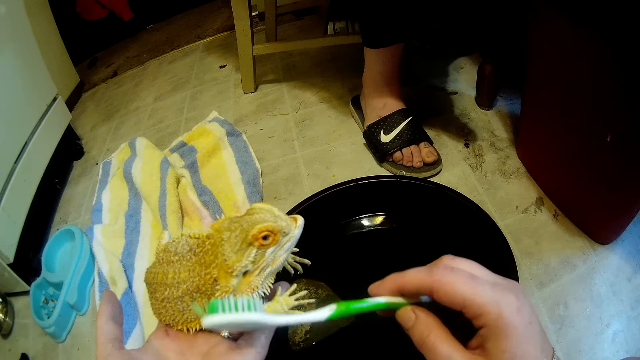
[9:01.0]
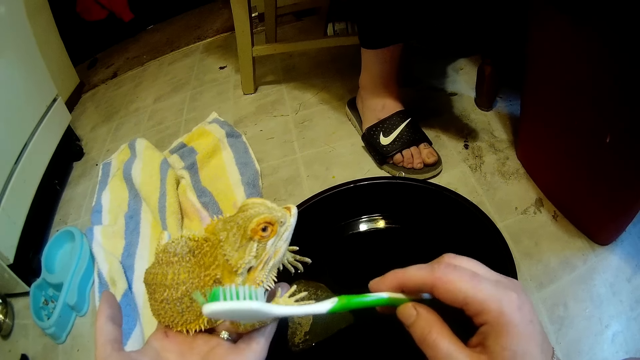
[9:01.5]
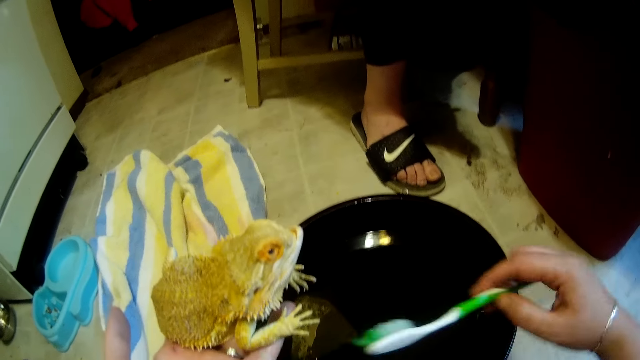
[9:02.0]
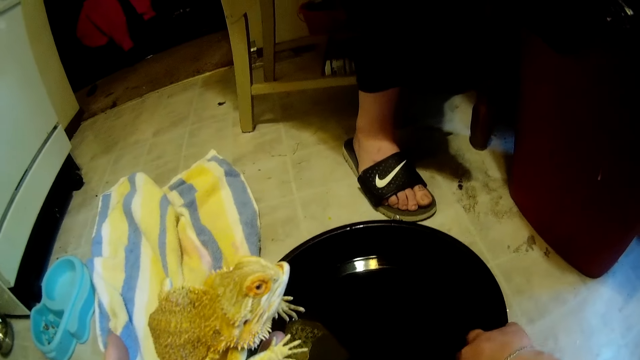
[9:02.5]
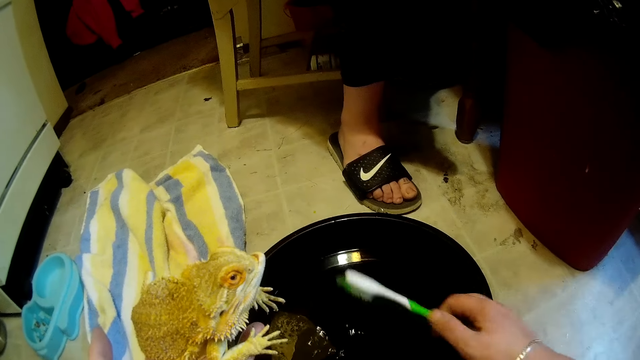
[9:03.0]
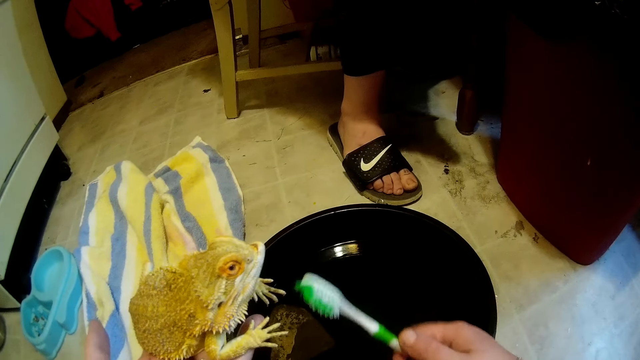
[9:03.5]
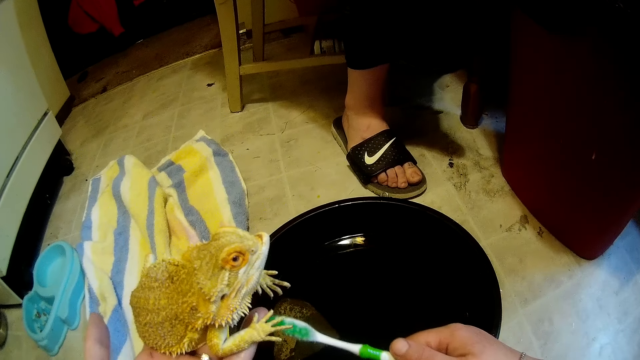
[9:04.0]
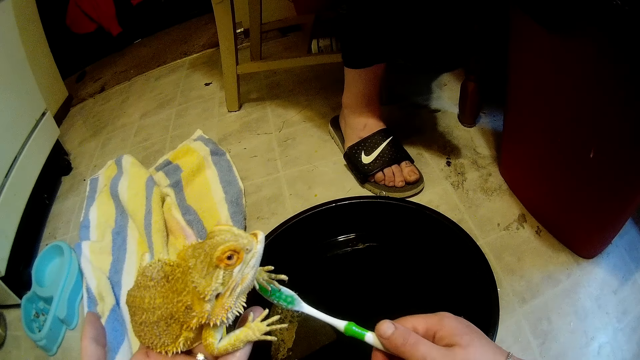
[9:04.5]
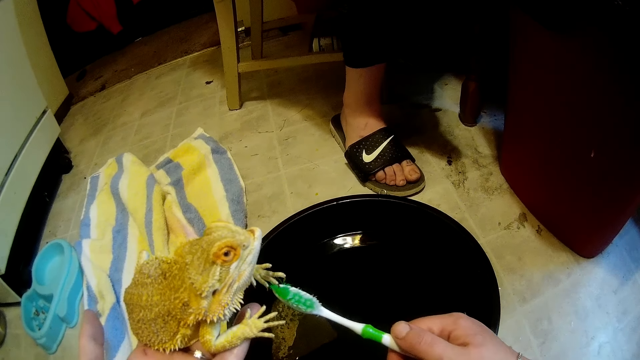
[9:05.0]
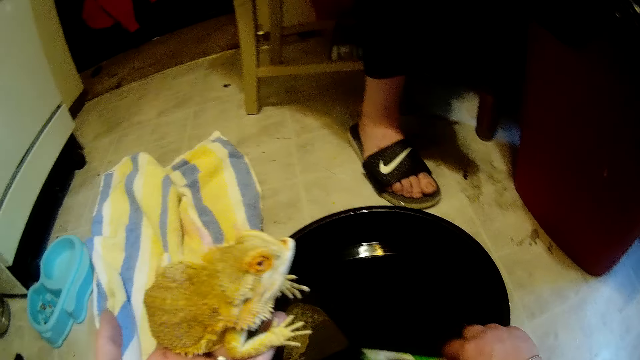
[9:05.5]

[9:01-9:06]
The camera wearer puts the toothbrush in the black bowl on the ground with her right hand. She cleans the dragon lizard on her left hand with the toothbrush in her right hand.

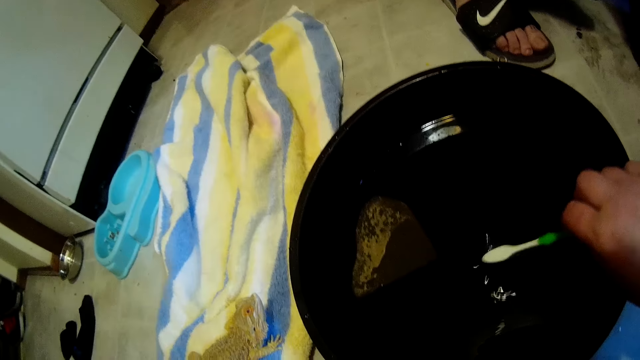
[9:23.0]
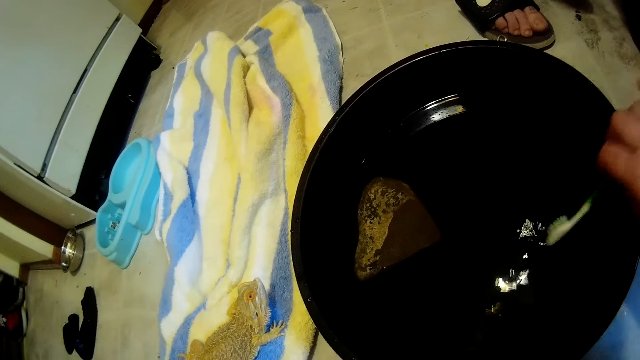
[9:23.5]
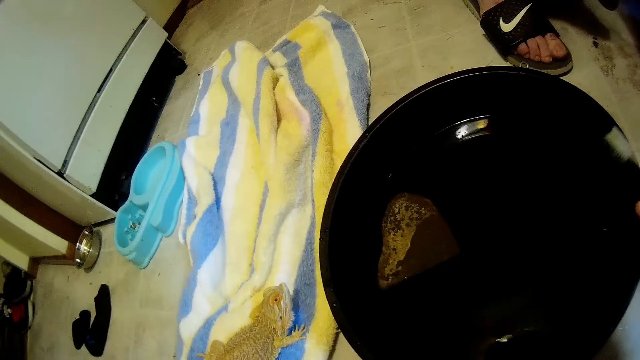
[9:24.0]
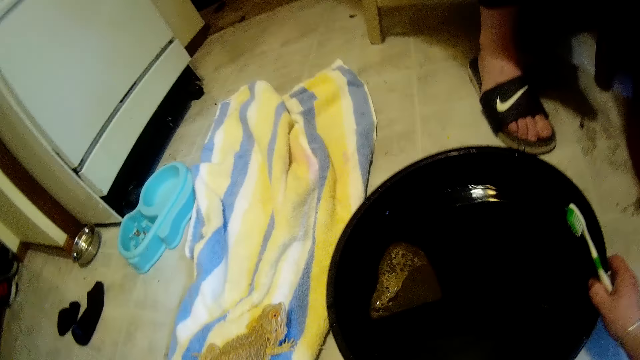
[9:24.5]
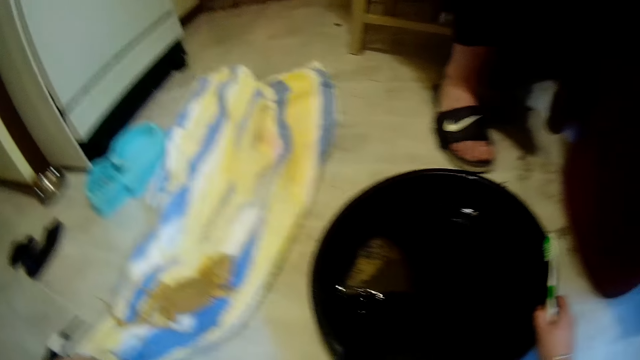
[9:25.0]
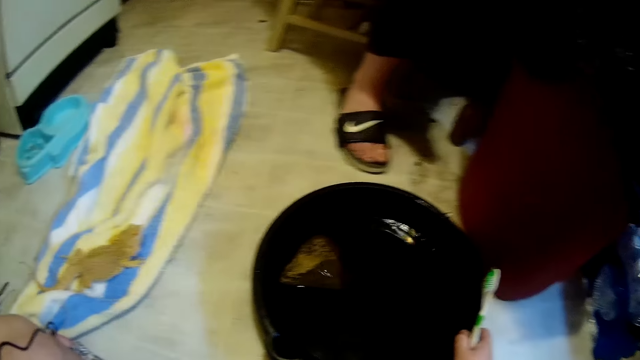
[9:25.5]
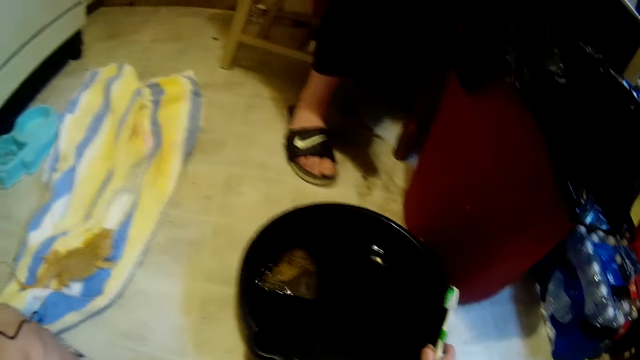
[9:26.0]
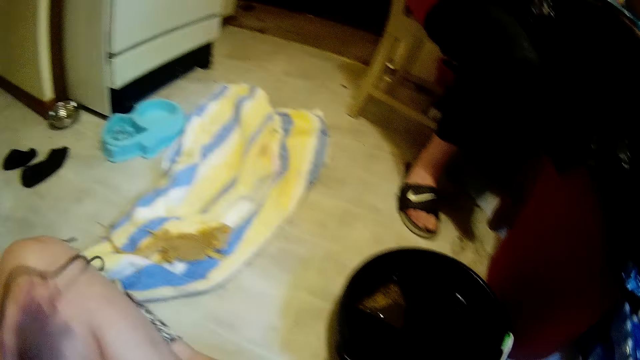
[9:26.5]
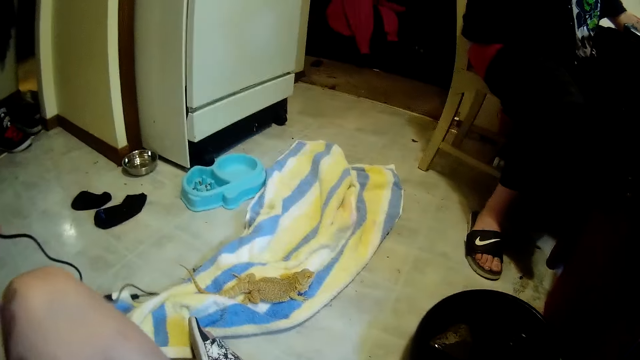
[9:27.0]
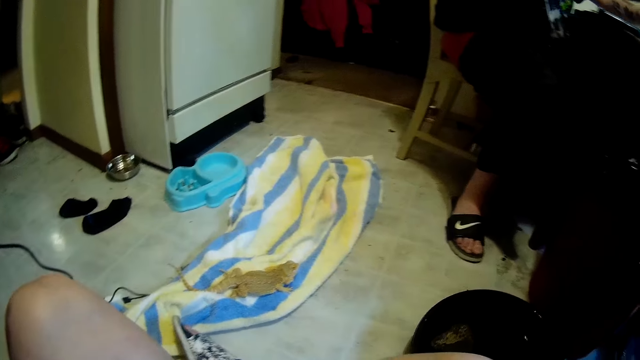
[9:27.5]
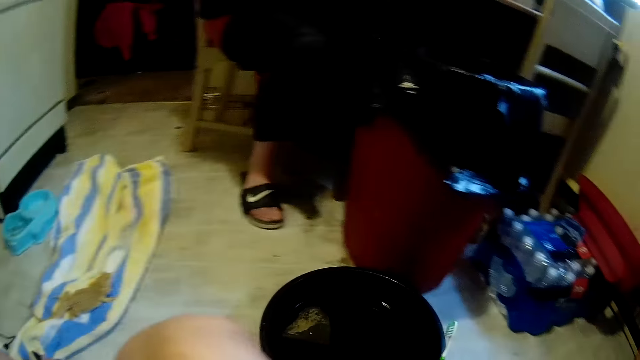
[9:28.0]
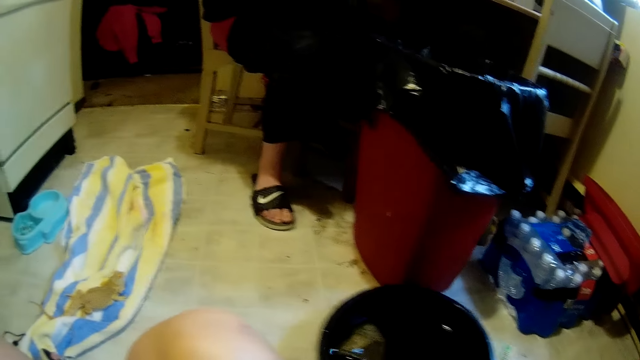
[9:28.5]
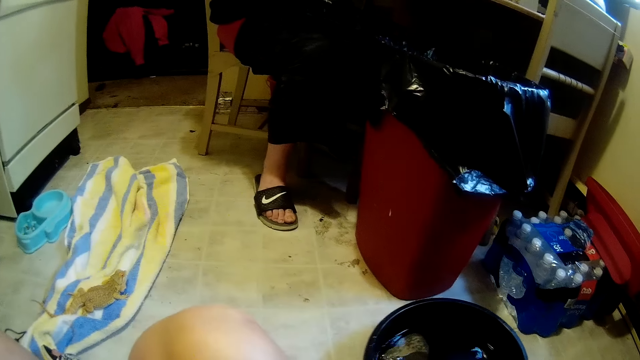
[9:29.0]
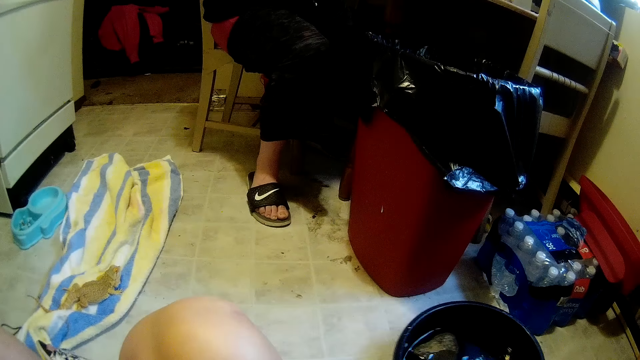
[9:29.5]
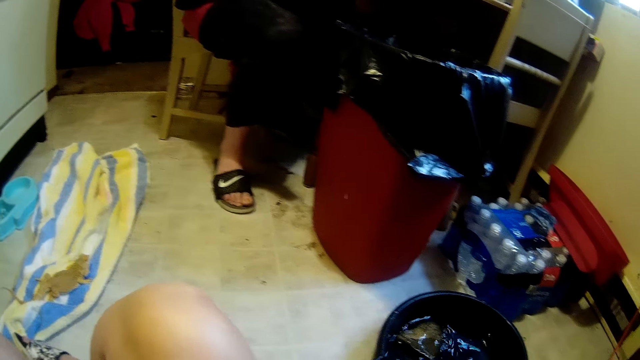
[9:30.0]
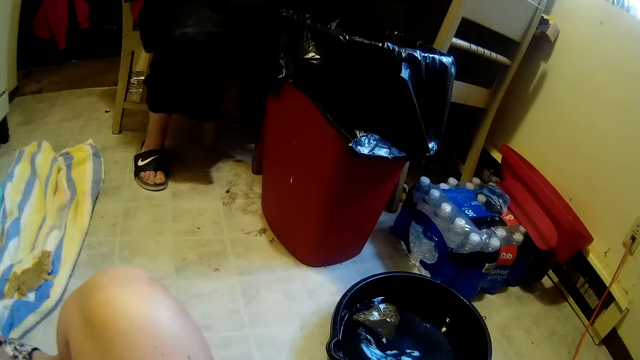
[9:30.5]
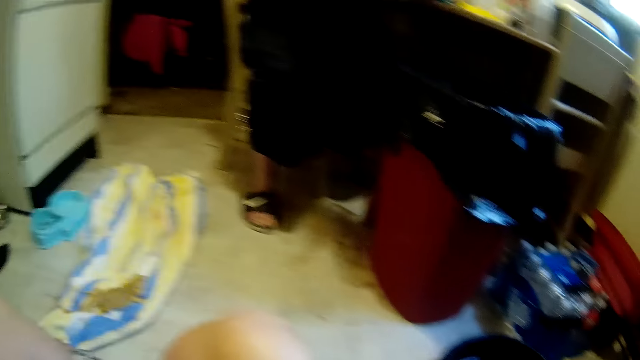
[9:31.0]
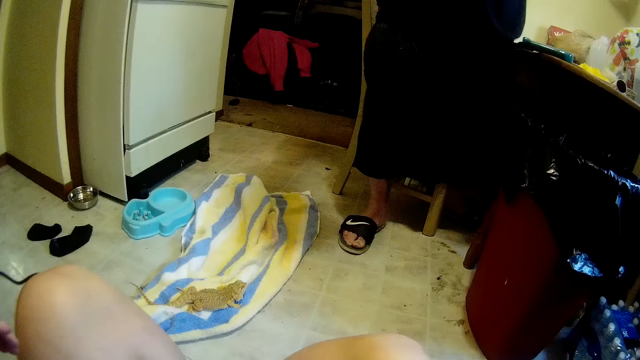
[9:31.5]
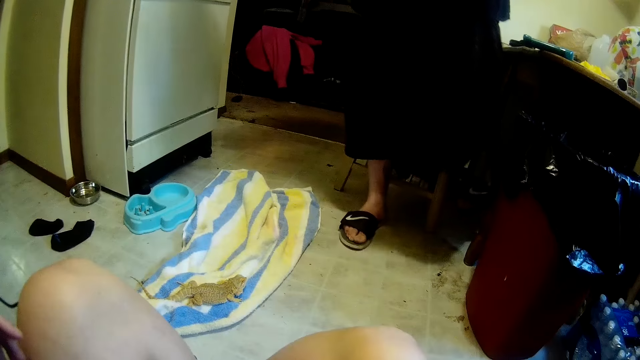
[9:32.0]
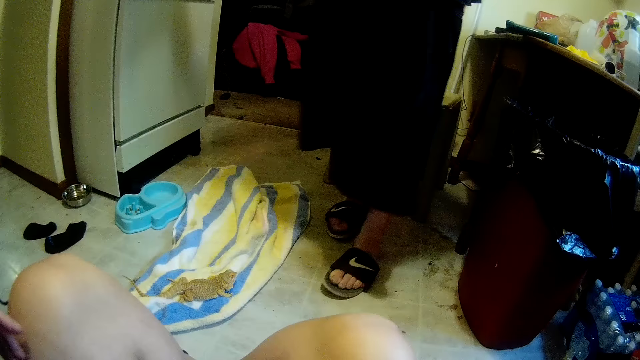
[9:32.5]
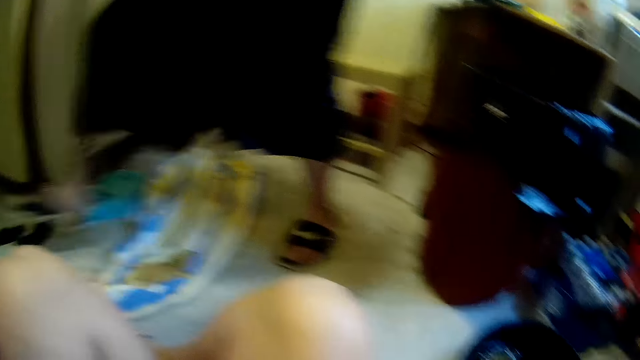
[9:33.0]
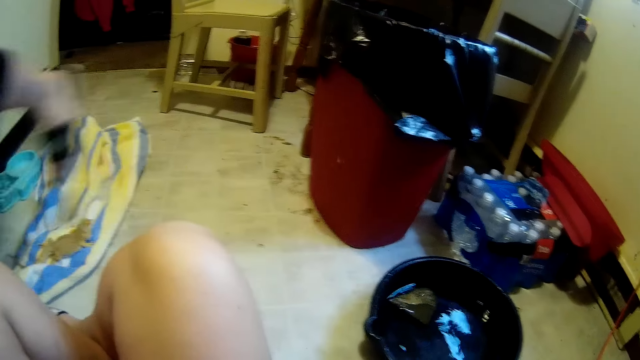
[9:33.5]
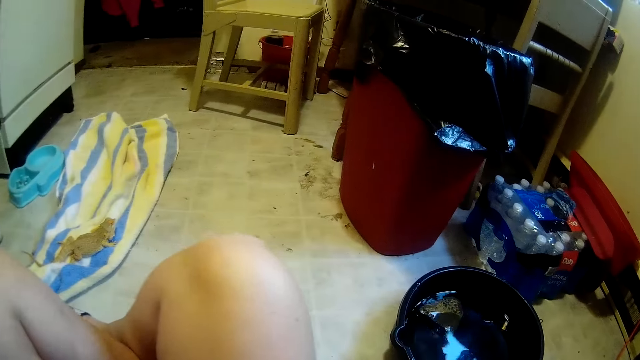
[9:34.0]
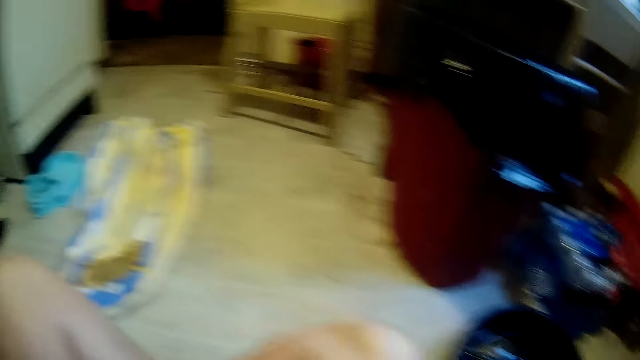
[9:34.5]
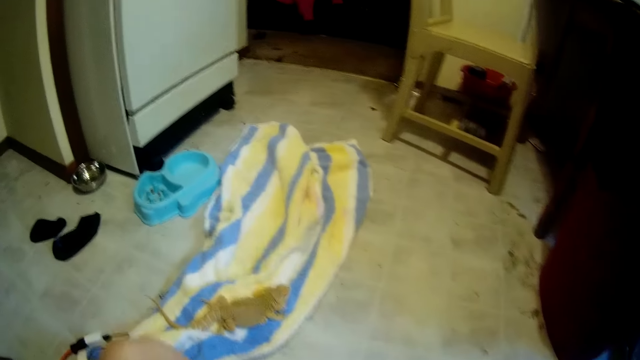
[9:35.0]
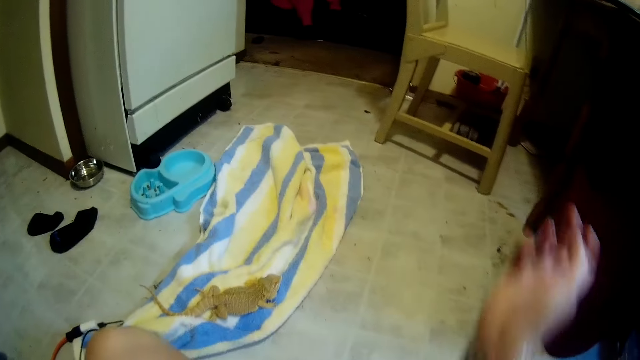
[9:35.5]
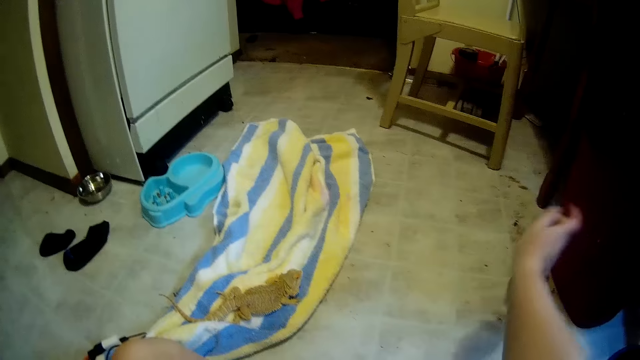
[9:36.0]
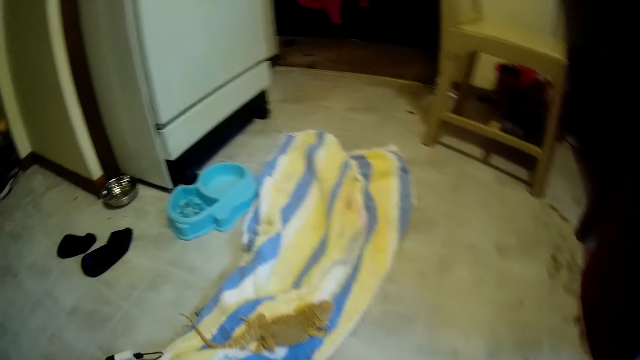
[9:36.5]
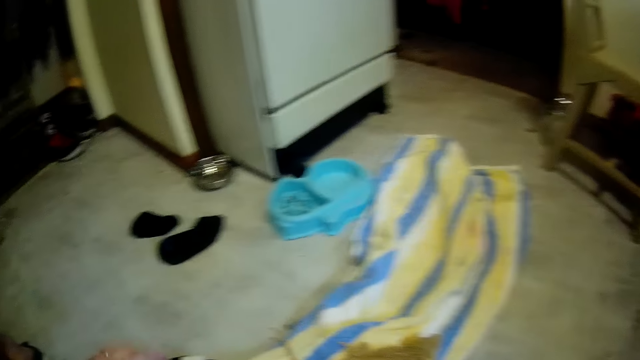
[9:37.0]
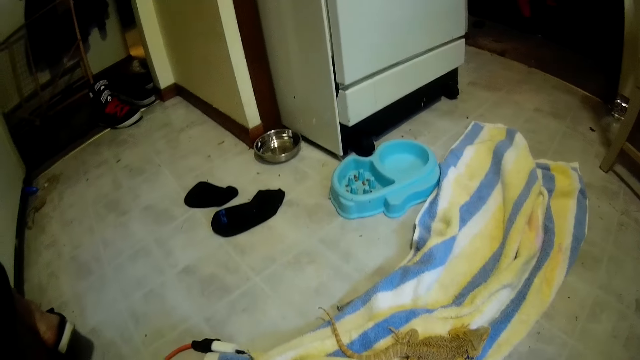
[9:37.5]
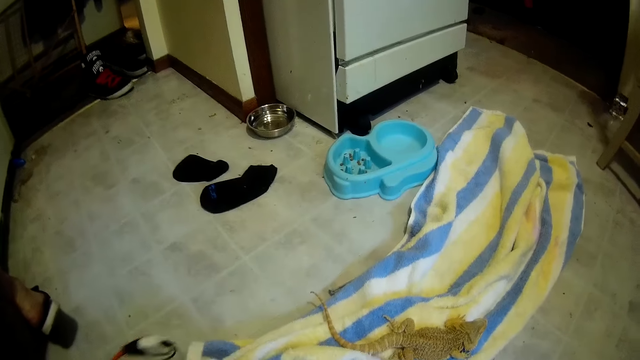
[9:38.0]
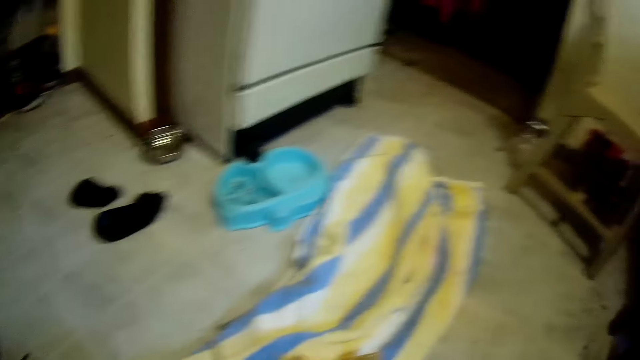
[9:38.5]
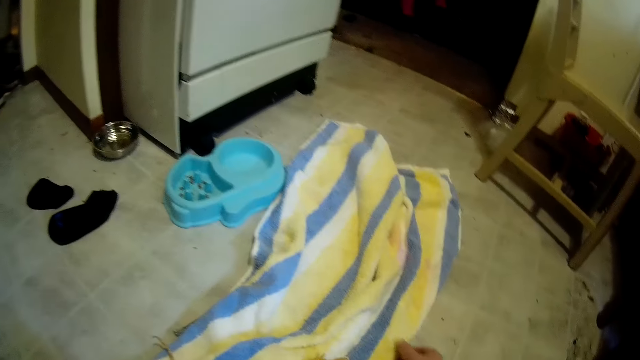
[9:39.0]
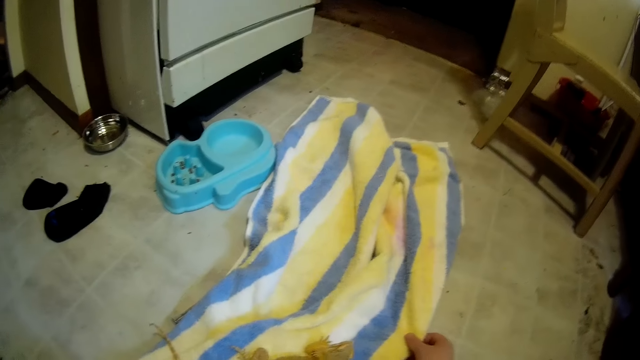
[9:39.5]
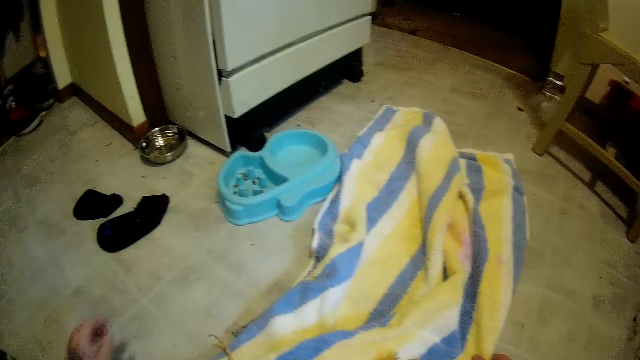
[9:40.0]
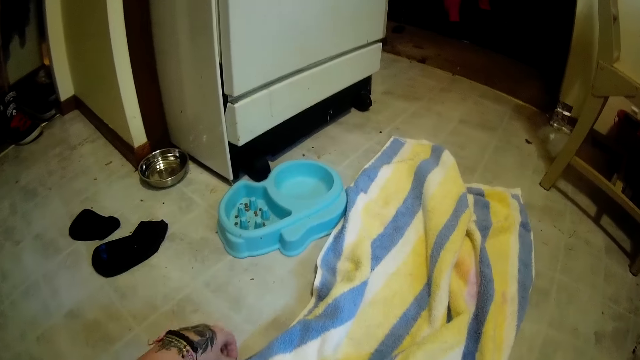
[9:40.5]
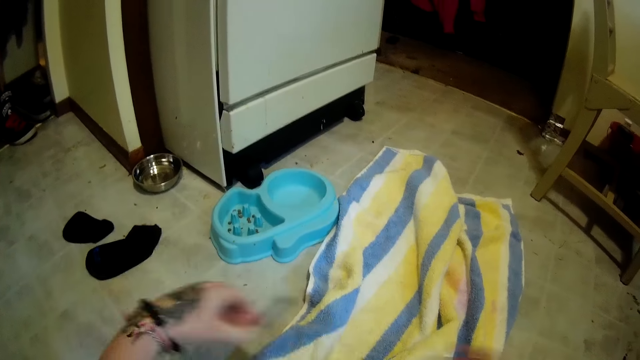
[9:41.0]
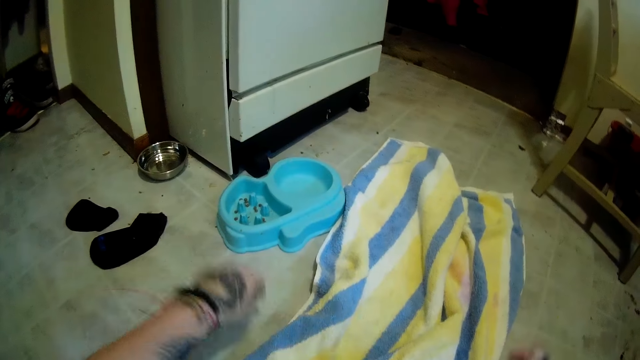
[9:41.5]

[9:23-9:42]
The camera wearer dips the toothbrush in a bucket of water. They remove the toothbrush from the water and pull the bucket with the right hand. A man walks in the house. The camera wearer pulls the towel up on the floor with the right hand. They hold the towel, pick up a pen from the floor with the left hand, and pass the pen from the left hand to the right hand.
